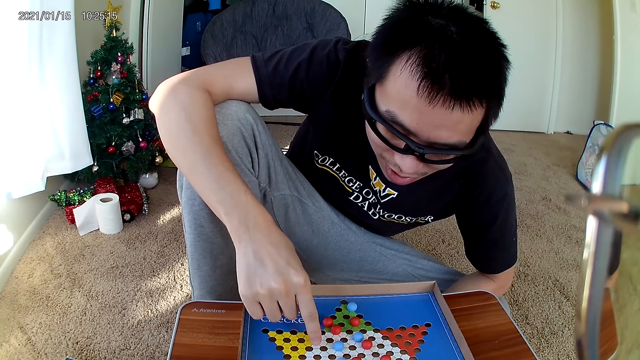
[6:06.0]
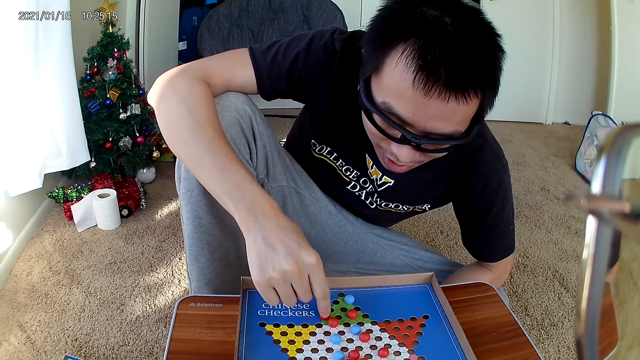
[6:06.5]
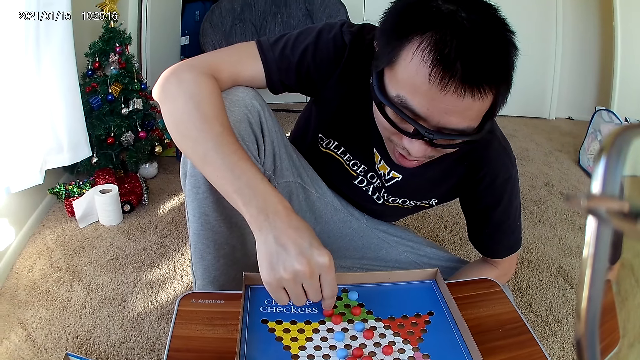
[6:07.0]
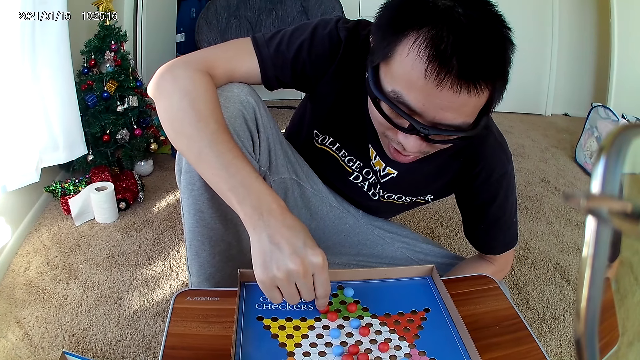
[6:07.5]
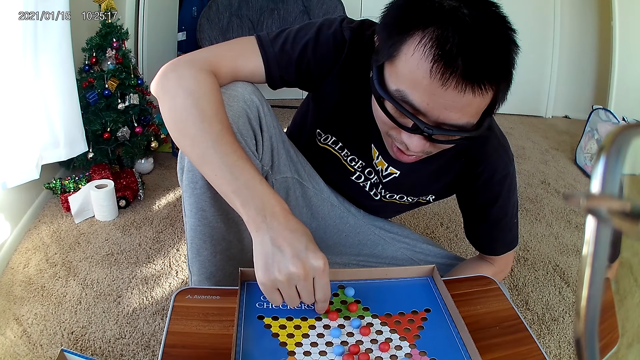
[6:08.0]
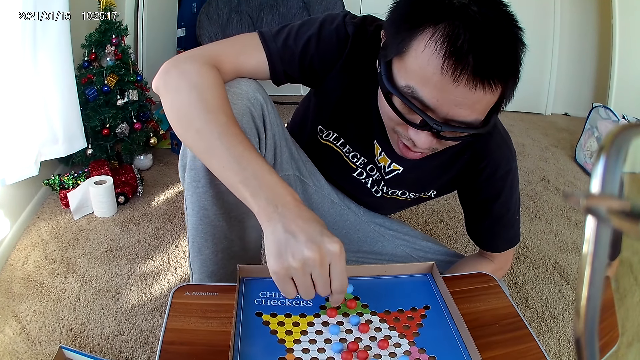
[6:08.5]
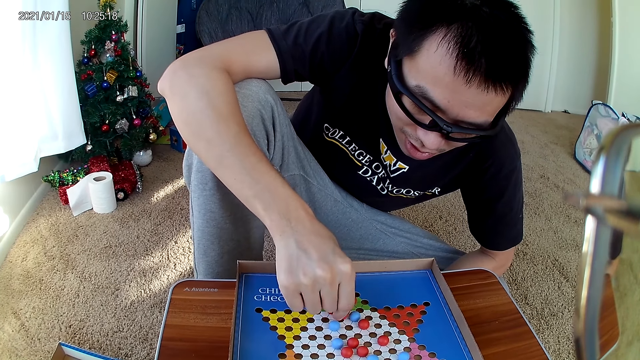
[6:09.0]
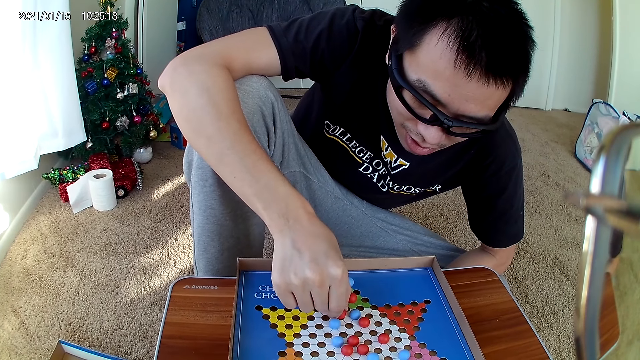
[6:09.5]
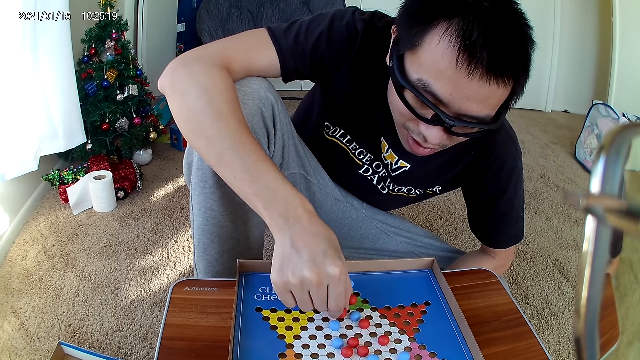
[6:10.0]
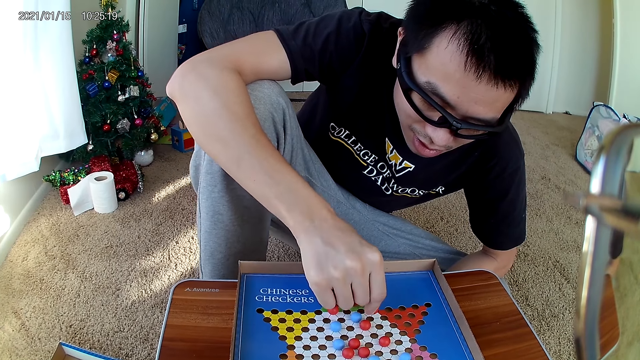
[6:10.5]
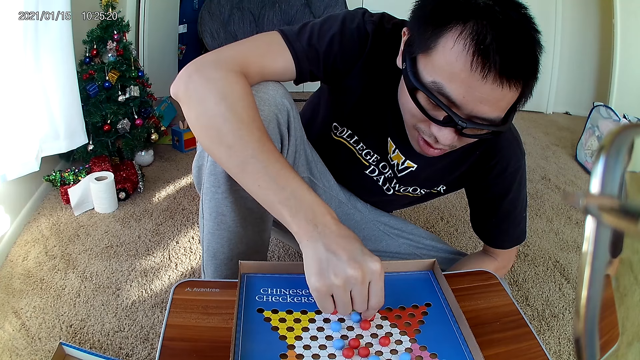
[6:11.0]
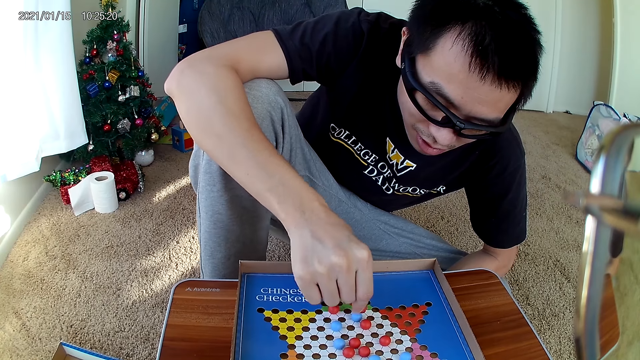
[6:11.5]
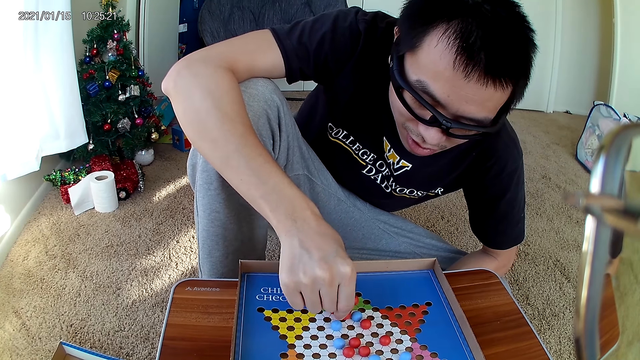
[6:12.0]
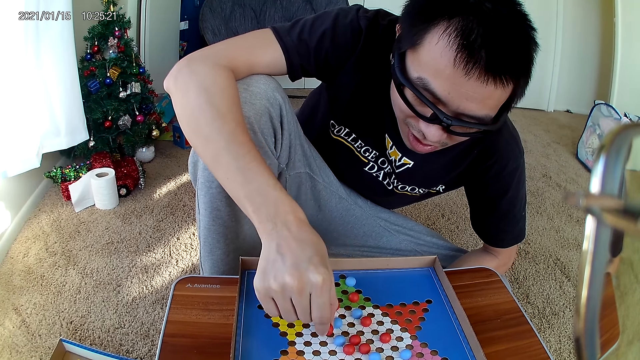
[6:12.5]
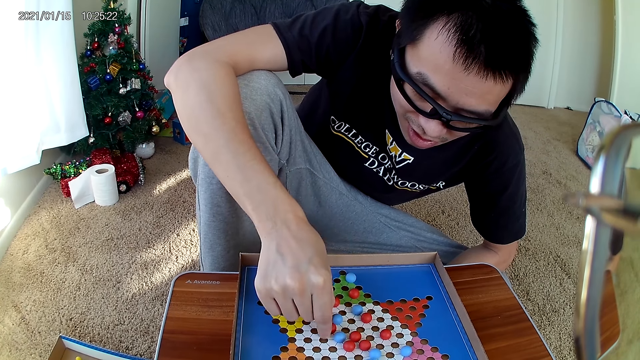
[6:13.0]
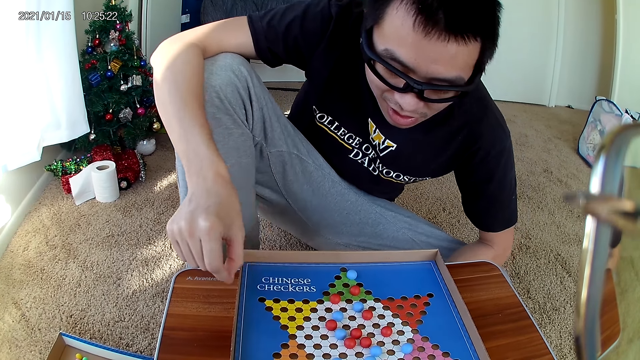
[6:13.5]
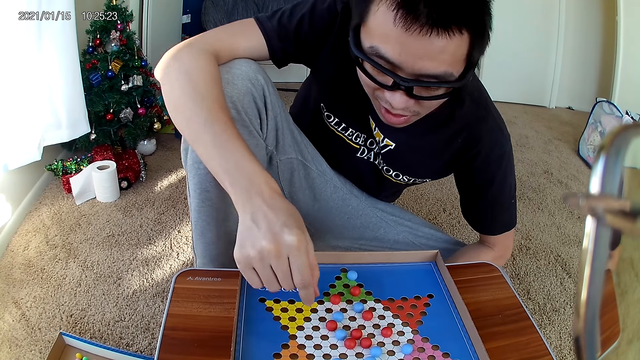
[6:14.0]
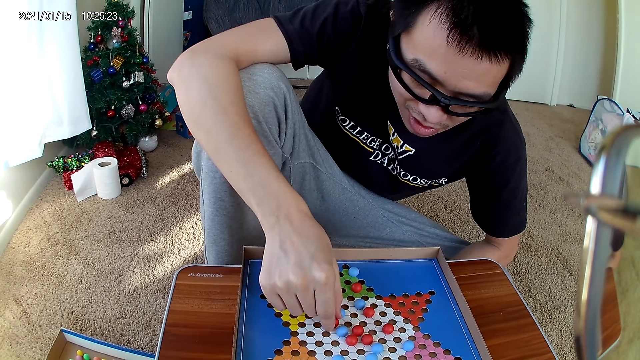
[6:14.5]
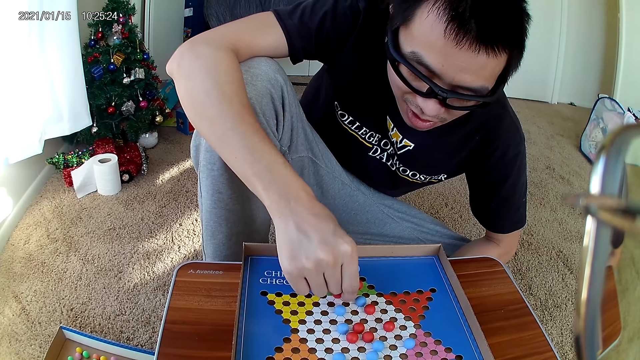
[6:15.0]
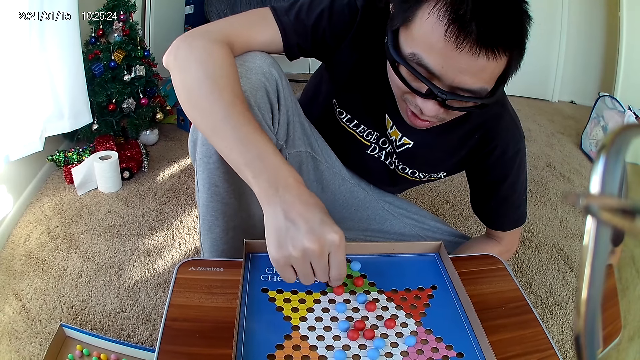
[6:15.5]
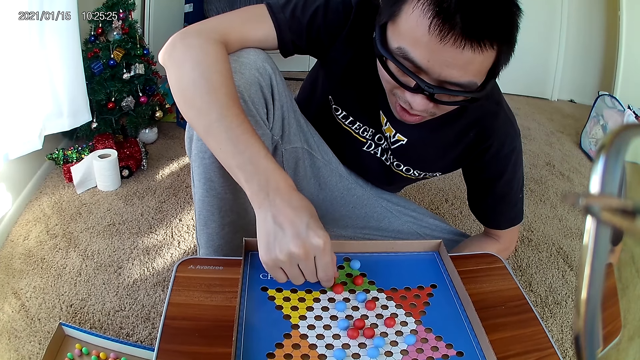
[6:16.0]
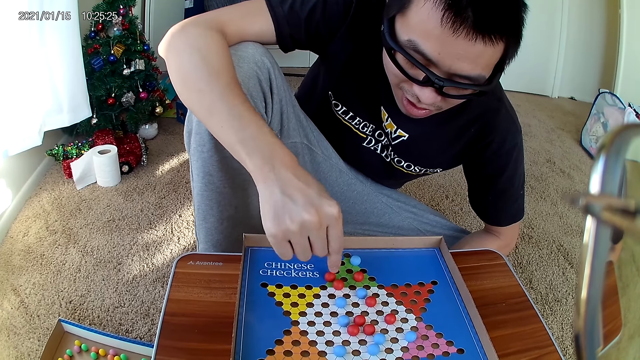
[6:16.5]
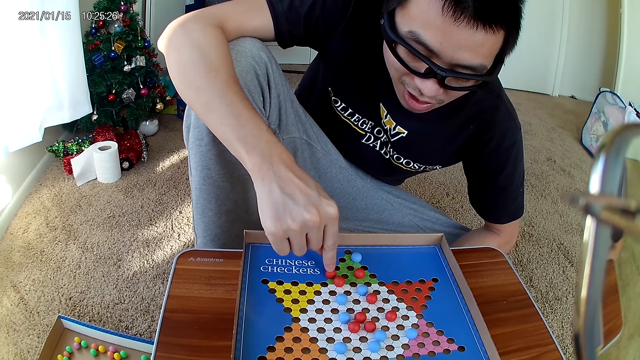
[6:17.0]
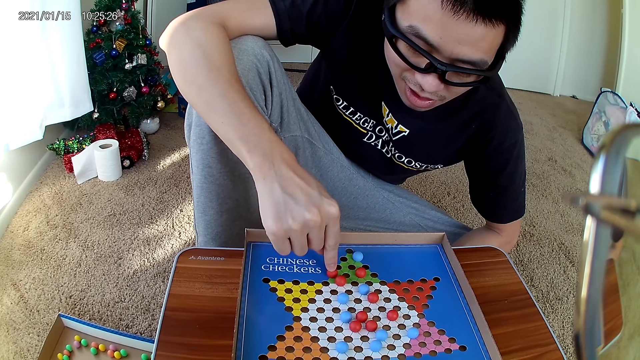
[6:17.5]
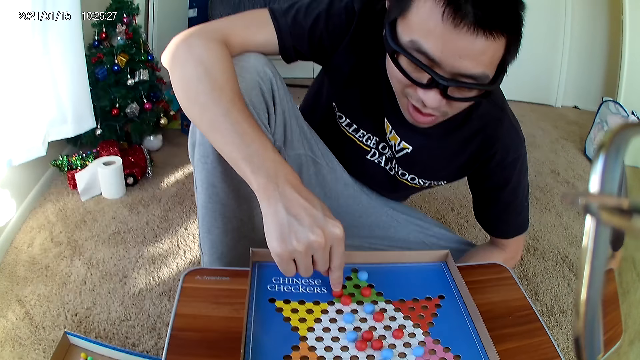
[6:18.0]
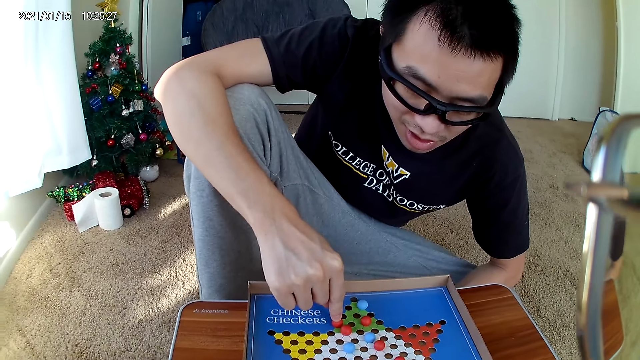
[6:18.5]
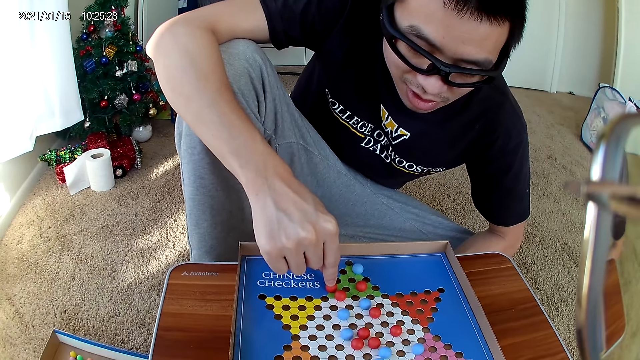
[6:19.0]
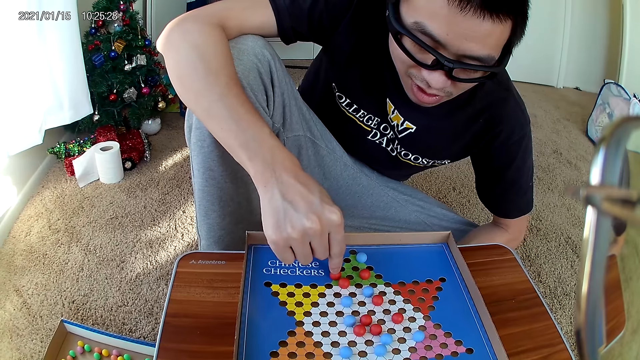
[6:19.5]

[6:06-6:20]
The man moves a red marble piece on the checkers board to a new position. He picks a marble from the board game and drops the marble down on the board. He moves the red marble piece on the checkers board to a new position. He picks a marble from the board game and drops the marble down on the board. He touches the red marble with his right index finger.

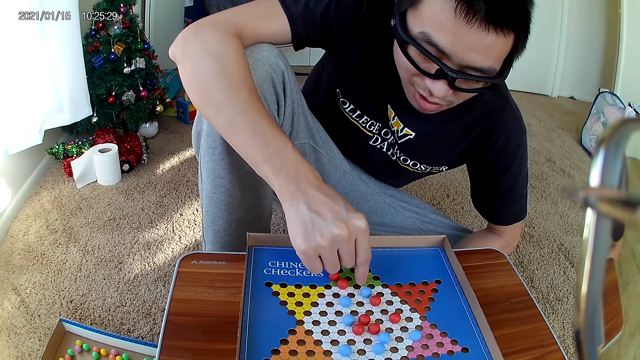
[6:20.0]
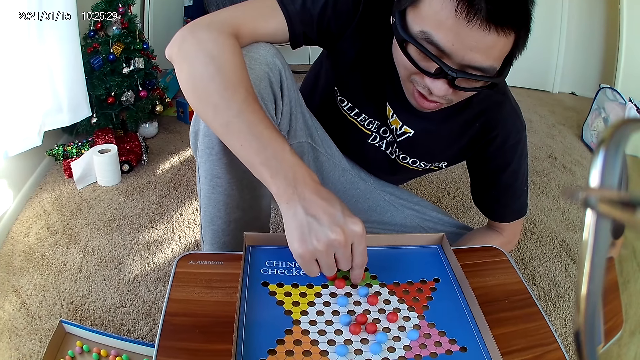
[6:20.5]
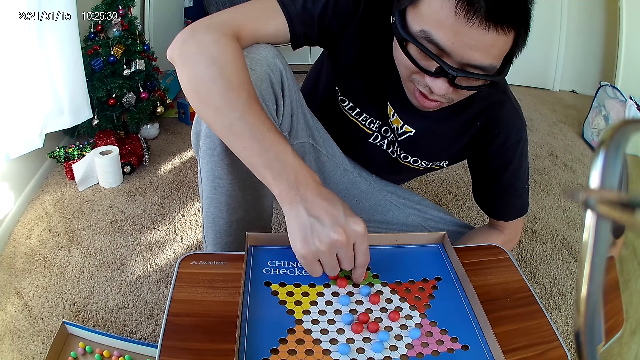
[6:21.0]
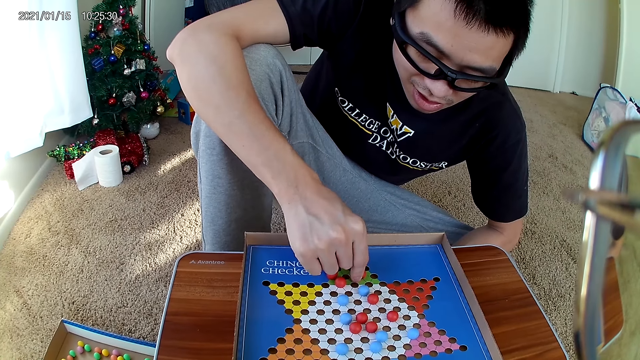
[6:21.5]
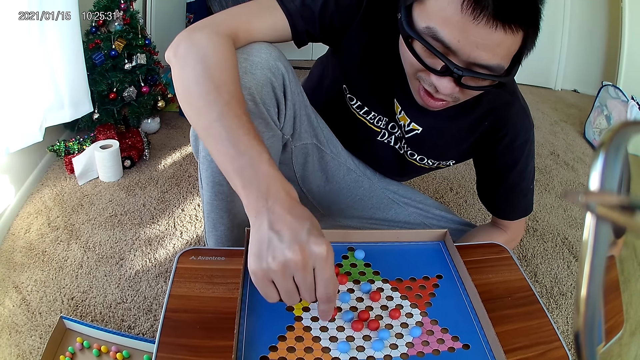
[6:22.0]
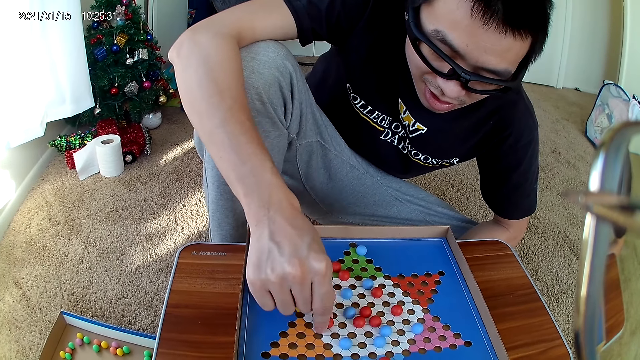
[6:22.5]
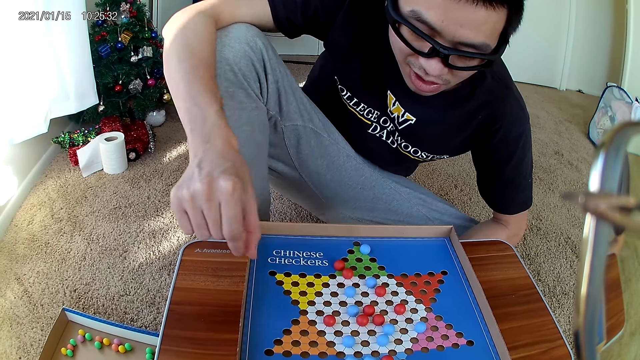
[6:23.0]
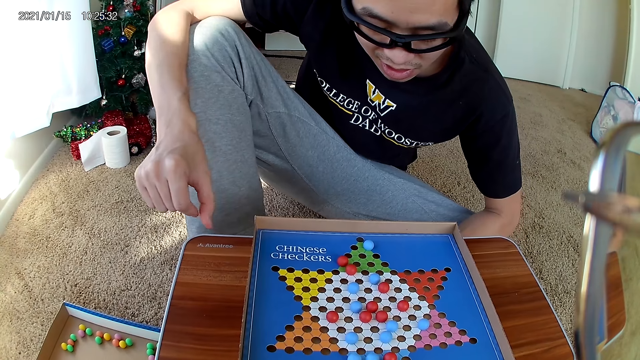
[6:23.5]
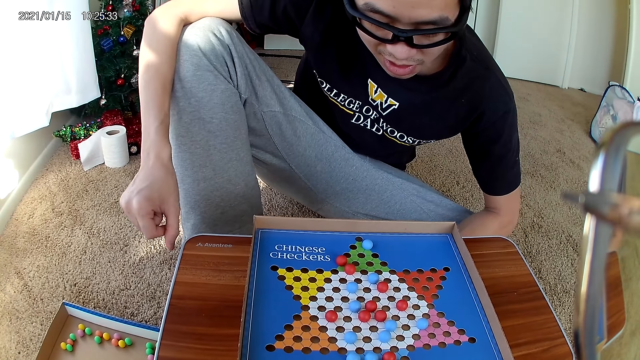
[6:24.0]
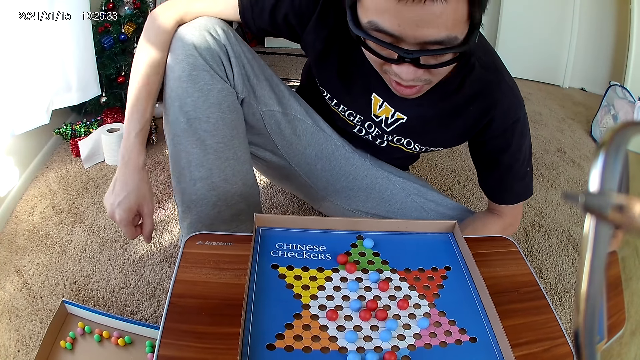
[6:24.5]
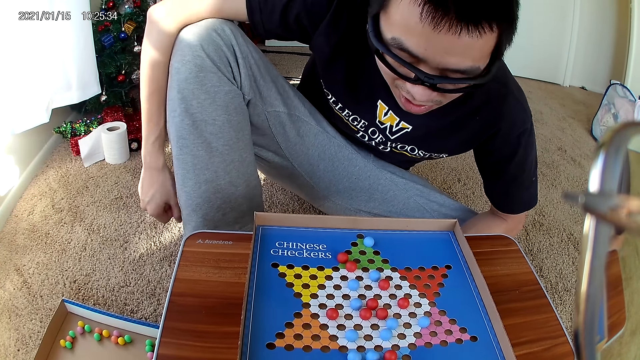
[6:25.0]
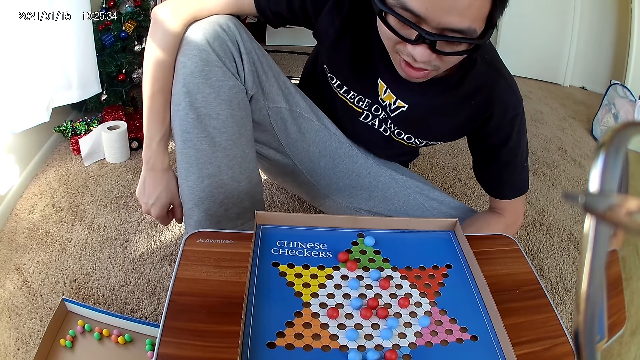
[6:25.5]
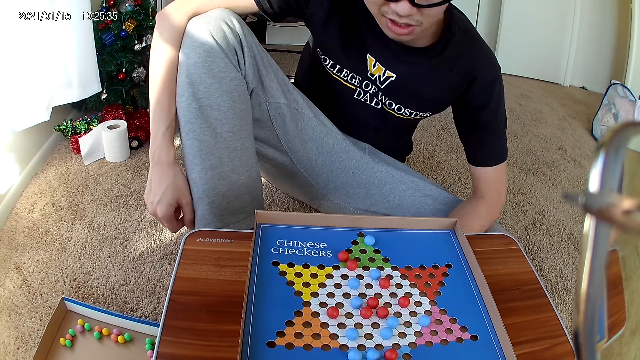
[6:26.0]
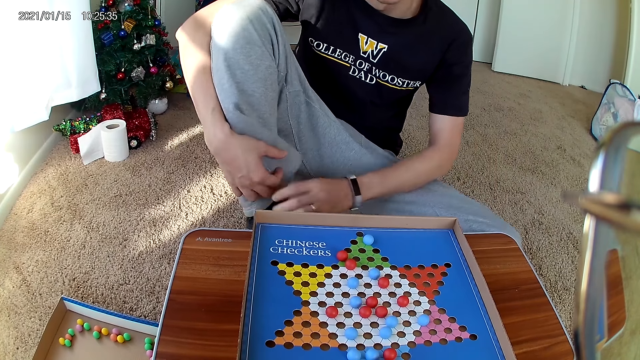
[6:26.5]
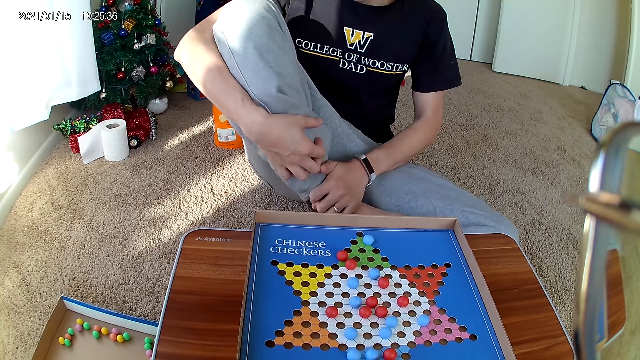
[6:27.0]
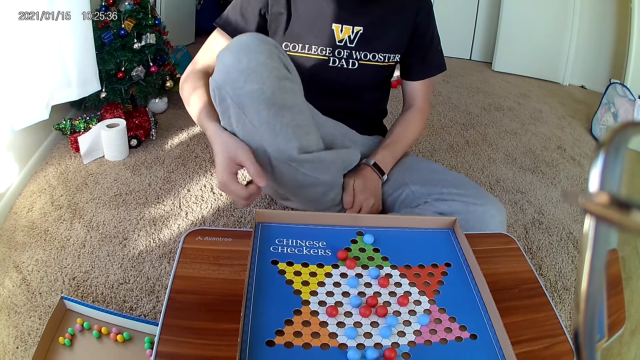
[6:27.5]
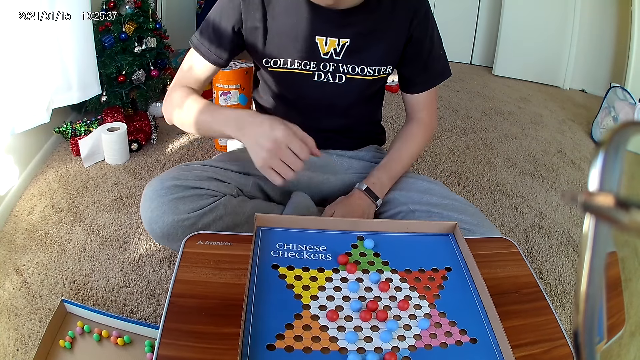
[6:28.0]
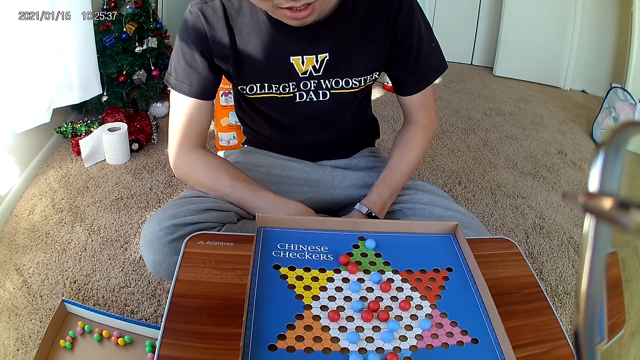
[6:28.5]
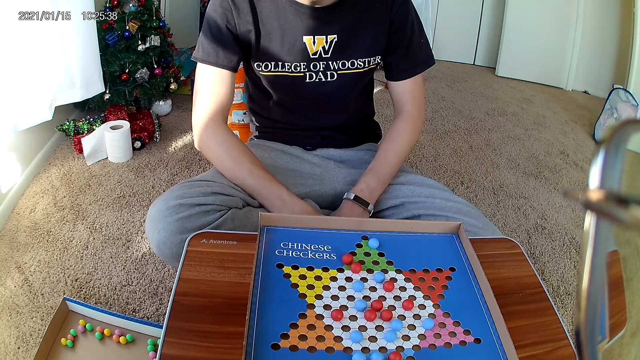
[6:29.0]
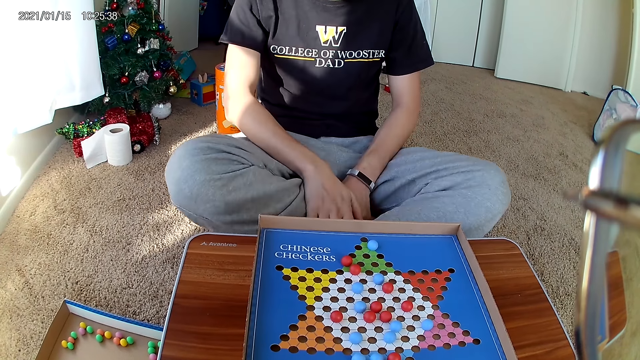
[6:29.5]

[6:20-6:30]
The man moves a red marble on the checkers board to a new position. He picks a marble from the board game and drops the marble down on the board. He sits on his legs.
